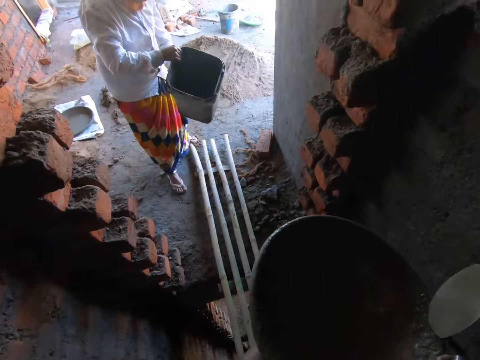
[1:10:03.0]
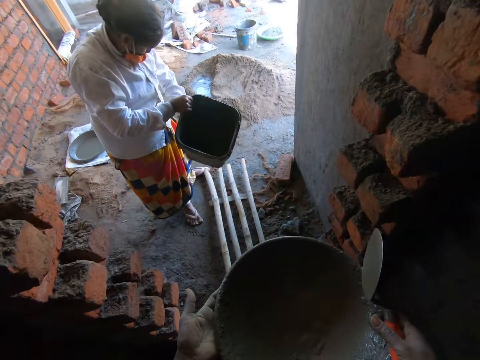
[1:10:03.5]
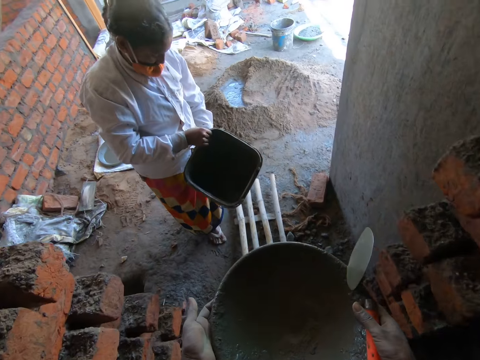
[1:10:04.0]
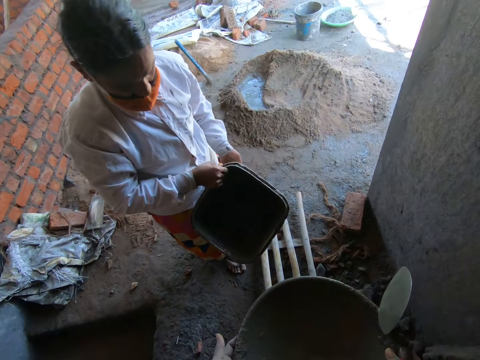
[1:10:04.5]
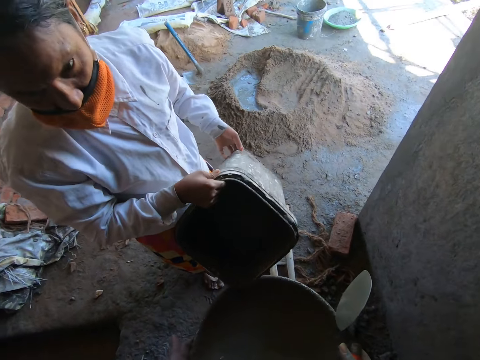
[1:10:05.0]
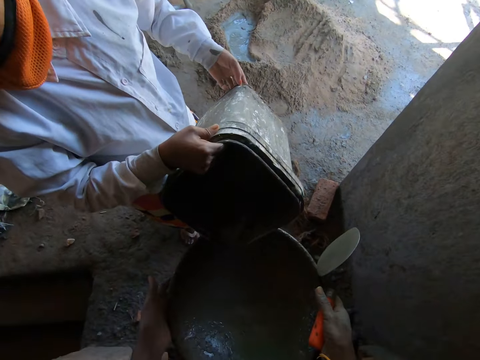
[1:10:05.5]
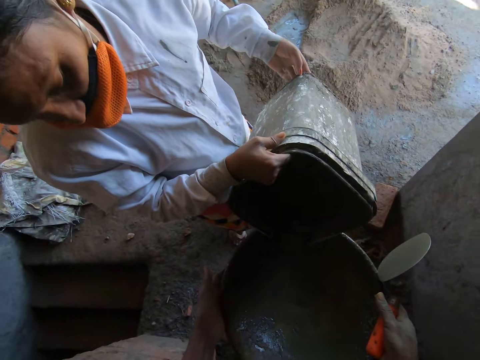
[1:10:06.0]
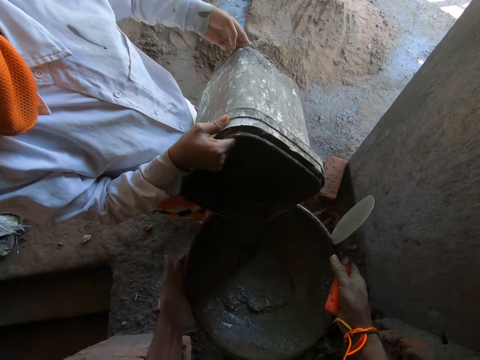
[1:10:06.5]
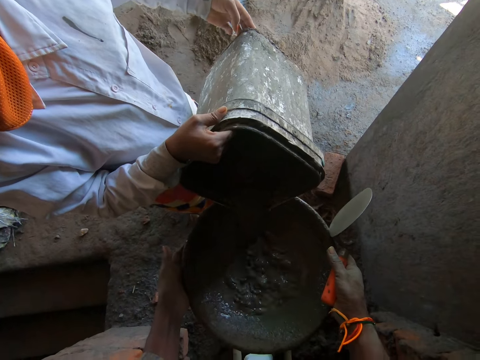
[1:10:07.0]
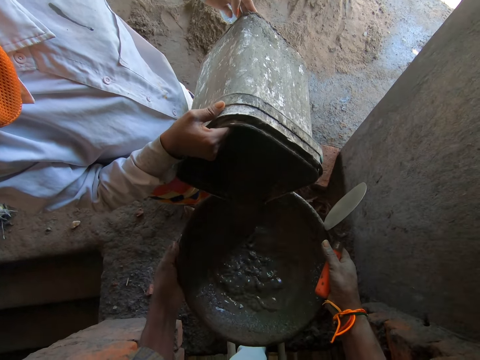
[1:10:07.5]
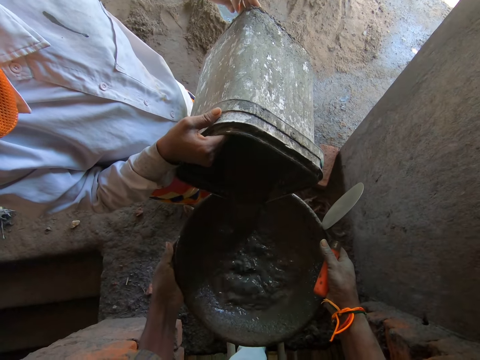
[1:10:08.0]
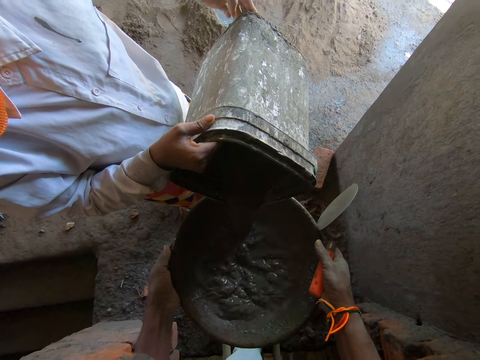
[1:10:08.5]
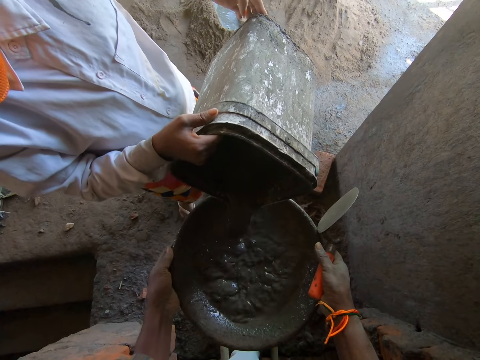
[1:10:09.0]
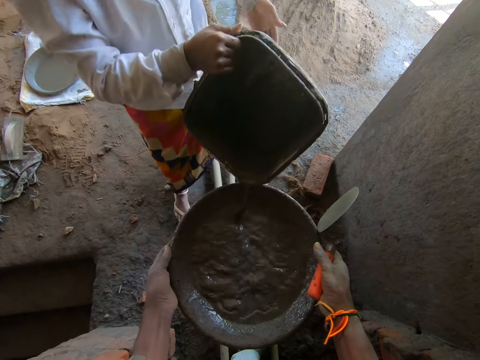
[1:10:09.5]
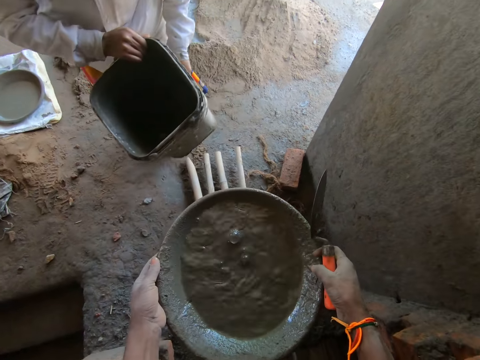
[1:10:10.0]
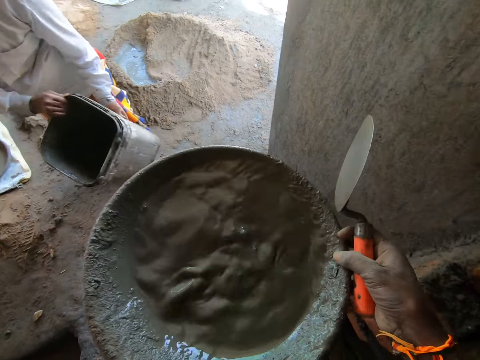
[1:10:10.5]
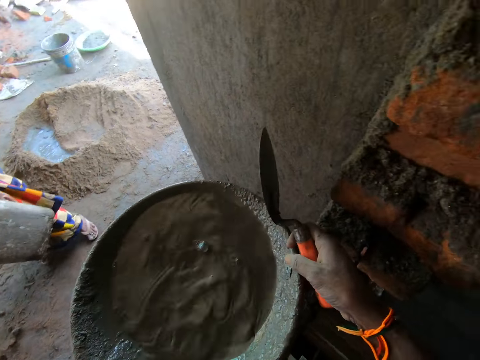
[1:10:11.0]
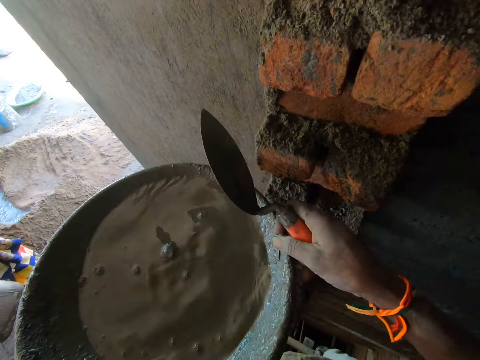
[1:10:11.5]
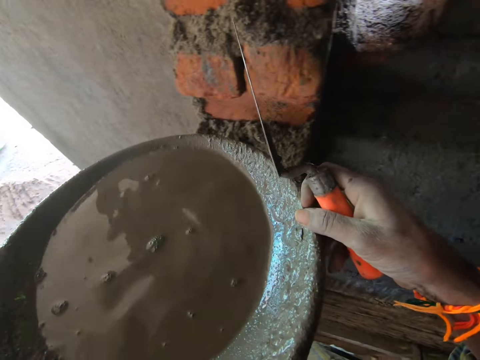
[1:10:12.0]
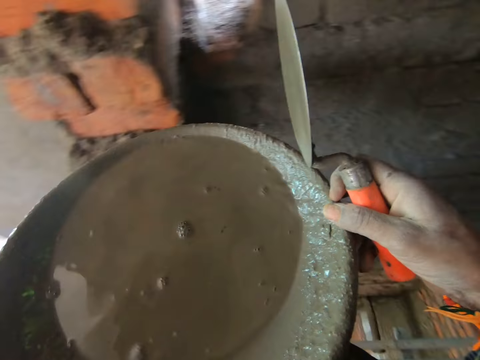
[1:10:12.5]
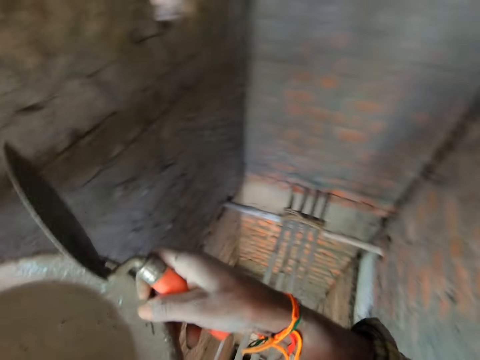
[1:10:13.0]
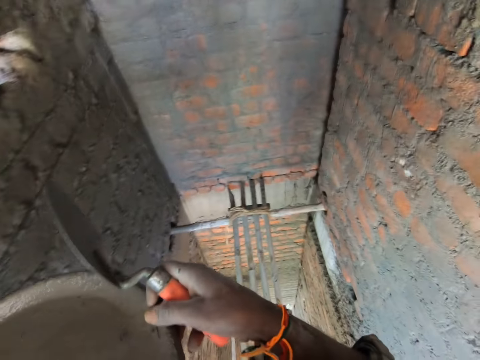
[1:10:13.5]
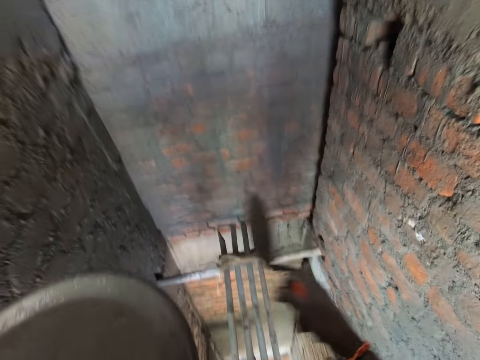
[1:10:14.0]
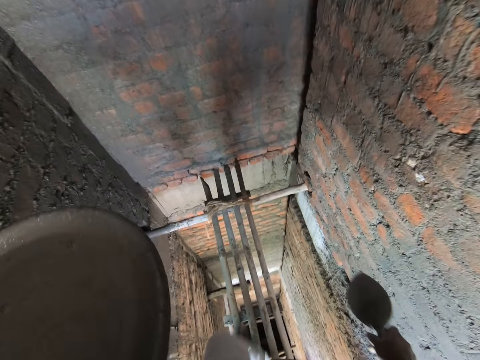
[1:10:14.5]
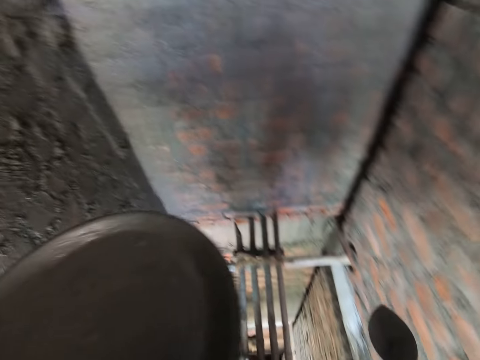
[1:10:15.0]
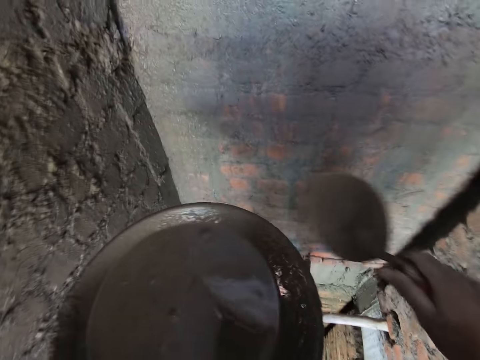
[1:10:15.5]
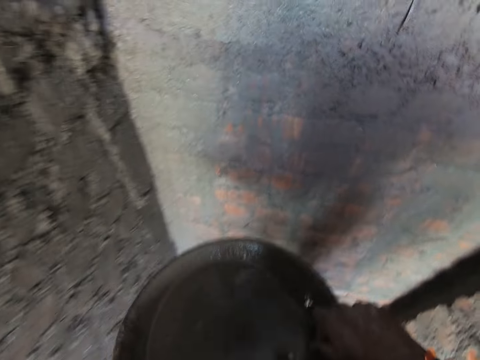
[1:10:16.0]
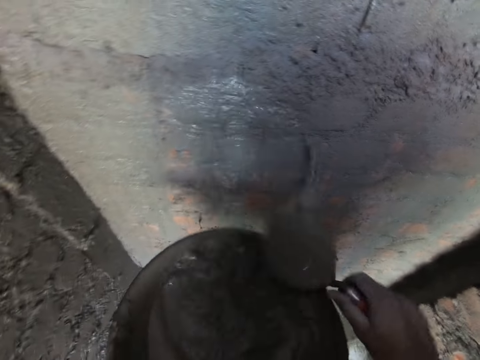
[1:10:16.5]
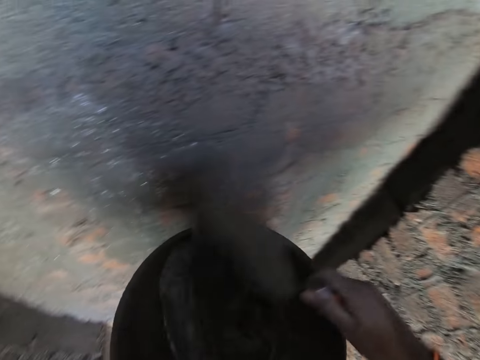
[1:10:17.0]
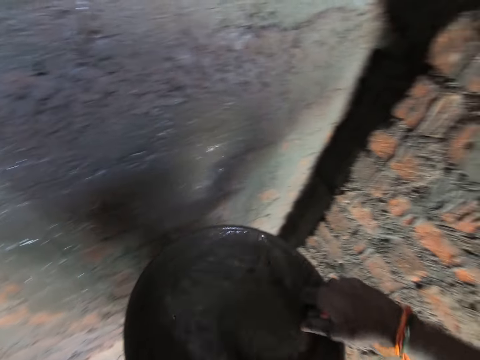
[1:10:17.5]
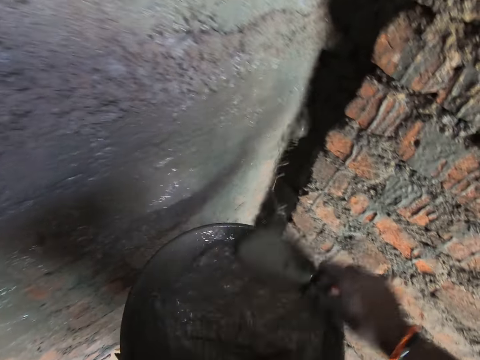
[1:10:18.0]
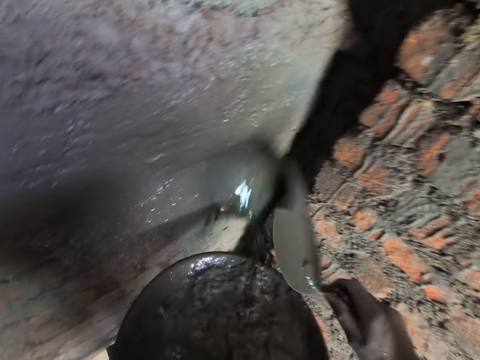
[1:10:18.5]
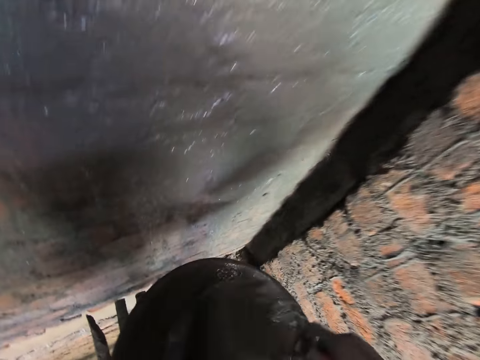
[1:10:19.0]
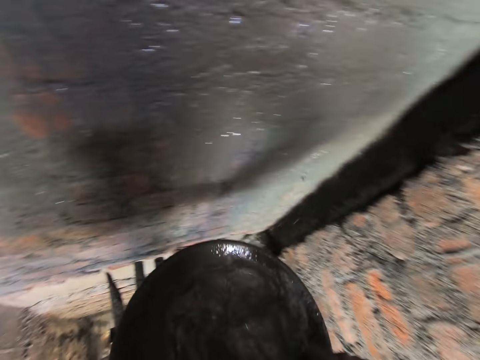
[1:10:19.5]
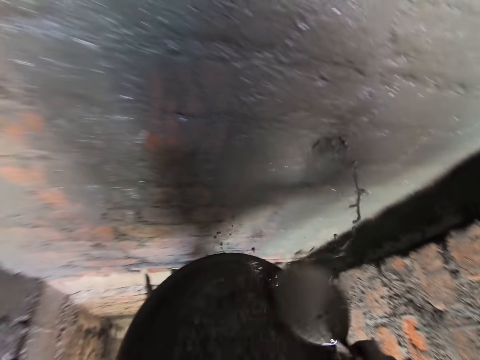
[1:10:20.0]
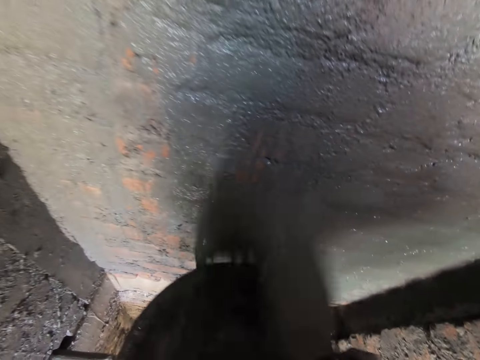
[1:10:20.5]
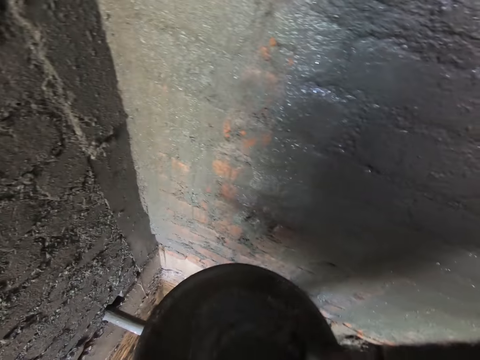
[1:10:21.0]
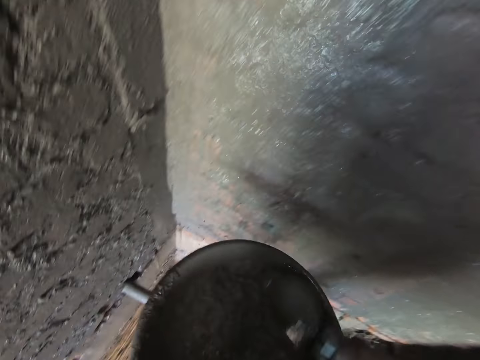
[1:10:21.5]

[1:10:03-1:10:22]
The woman pours water from the bucket in both hands into the aluminum bowl. The camera wearer interacts with the woman. He turns around, walks on the sticks, and scoops water from the aluminum bowl of water onto the wall with the brick trowel in his right hand.

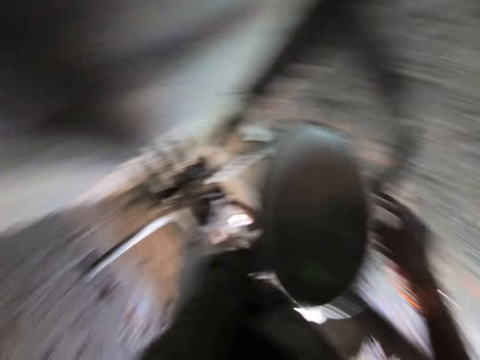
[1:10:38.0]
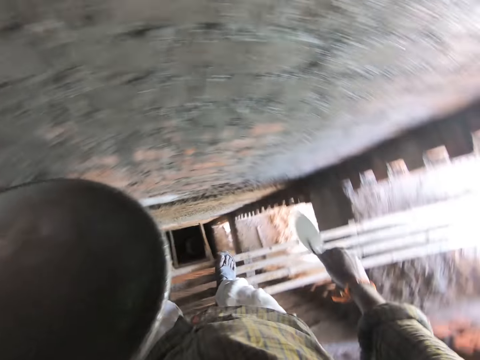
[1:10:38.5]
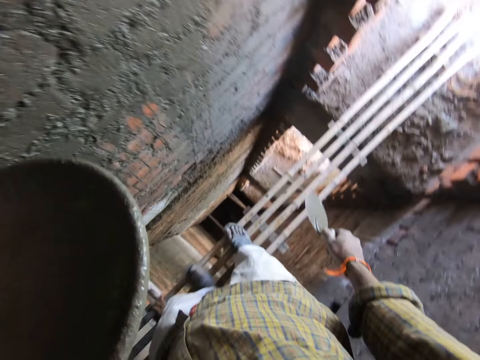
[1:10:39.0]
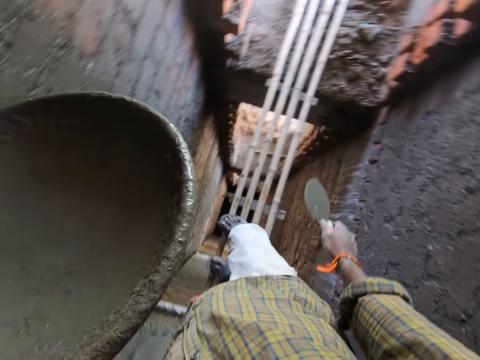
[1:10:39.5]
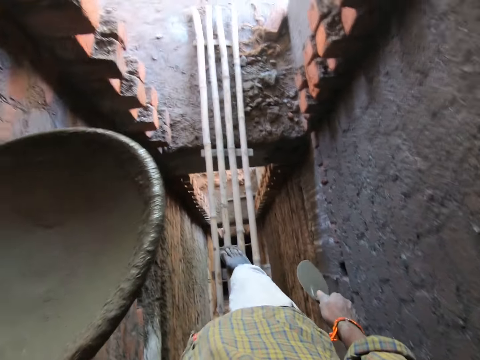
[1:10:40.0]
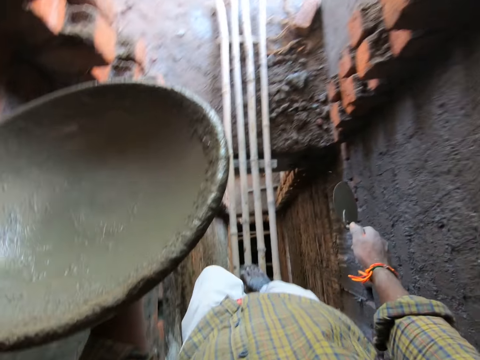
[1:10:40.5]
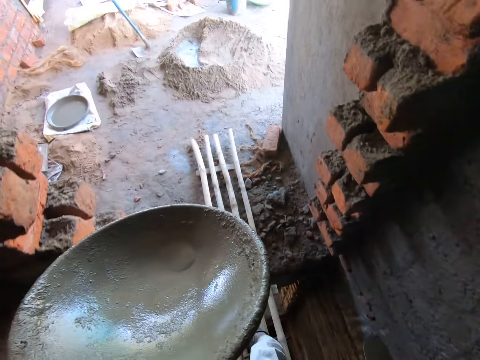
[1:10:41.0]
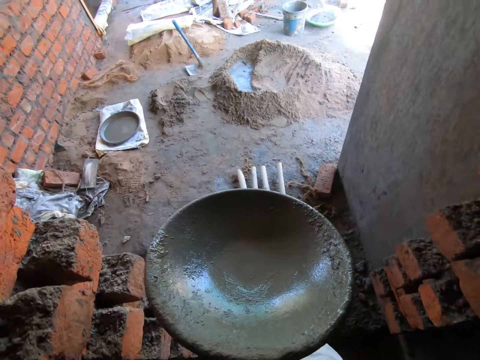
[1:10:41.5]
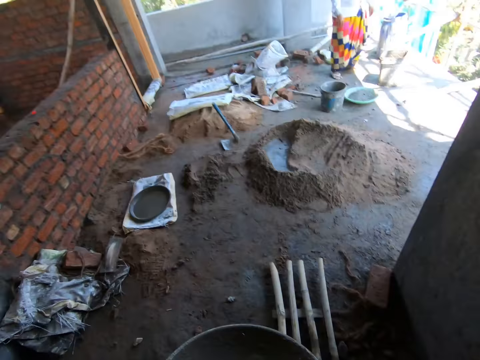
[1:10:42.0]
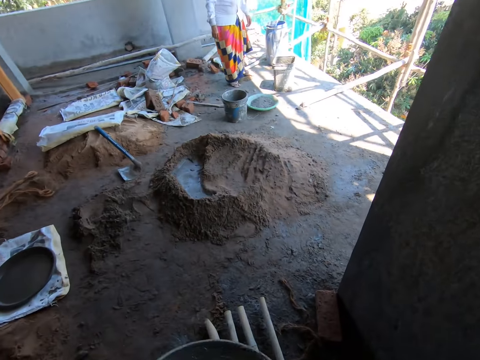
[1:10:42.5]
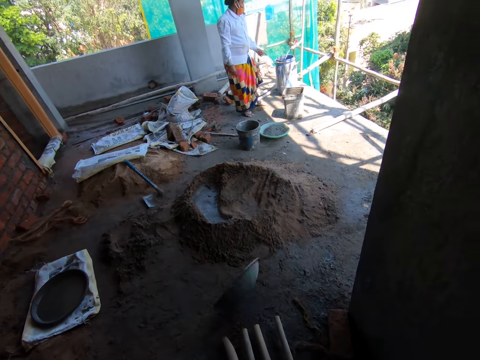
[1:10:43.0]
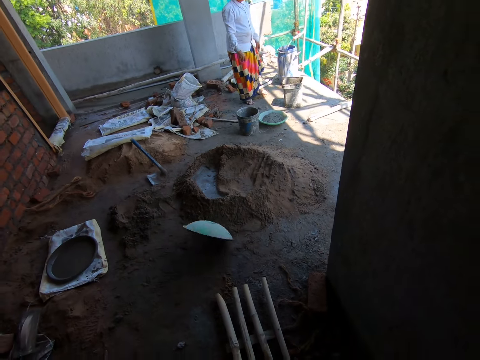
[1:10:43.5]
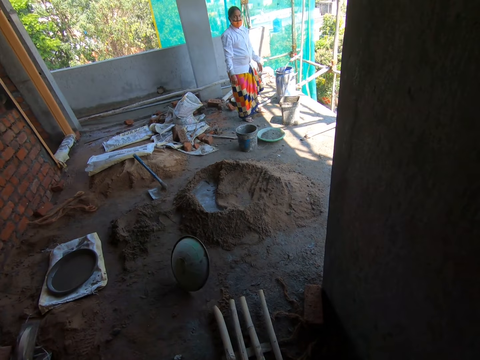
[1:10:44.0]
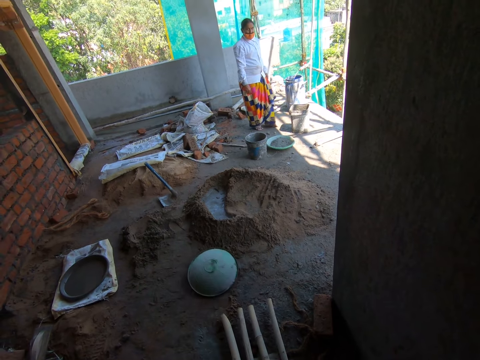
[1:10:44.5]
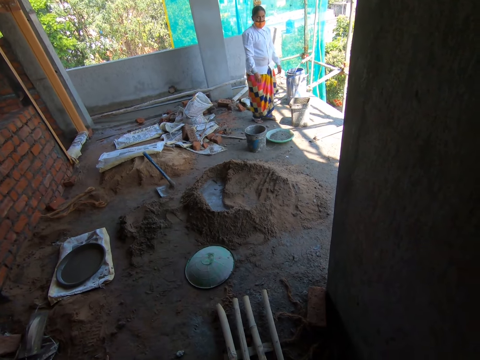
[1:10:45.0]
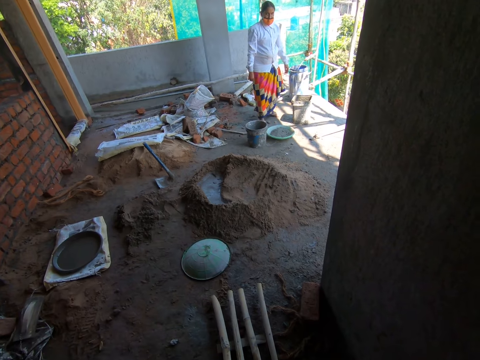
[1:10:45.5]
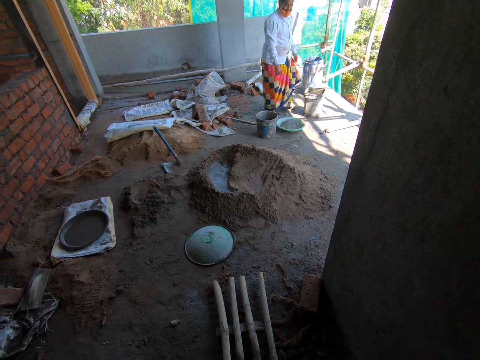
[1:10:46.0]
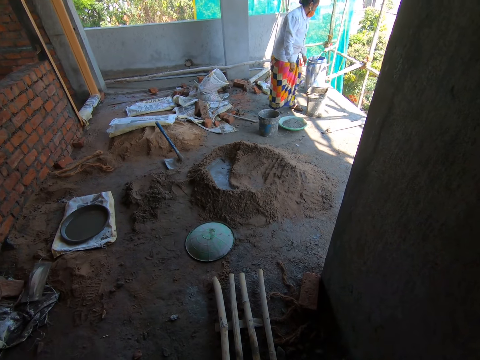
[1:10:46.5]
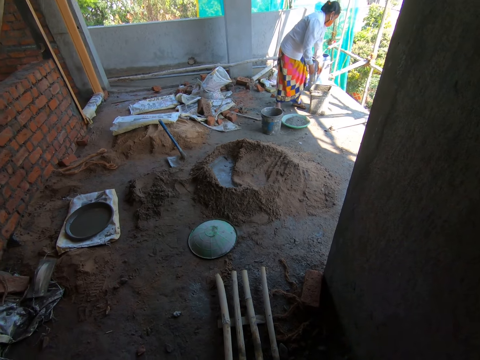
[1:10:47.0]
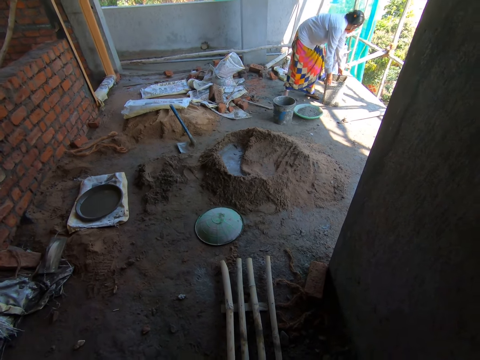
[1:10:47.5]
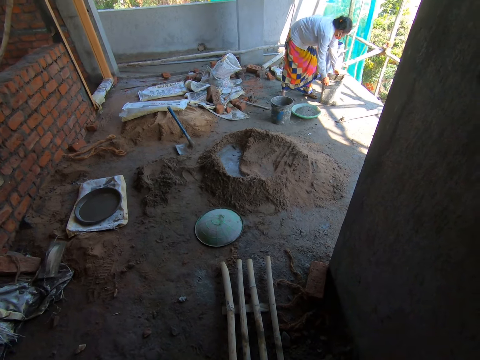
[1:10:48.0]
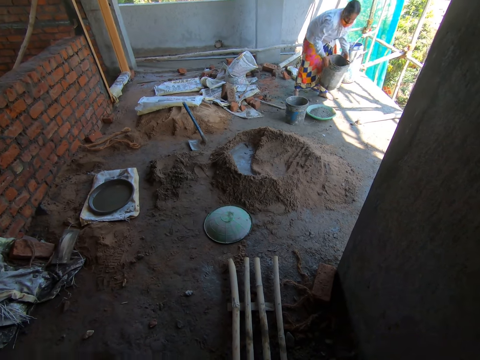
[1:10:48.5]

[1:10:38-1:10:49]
The camera wearer walks on the stems. He interacts with the woman. He throws the aluminum bowl onto the floor with his left hand. He looks around. The woman picks up a bucket of water from the floor with both hands.
